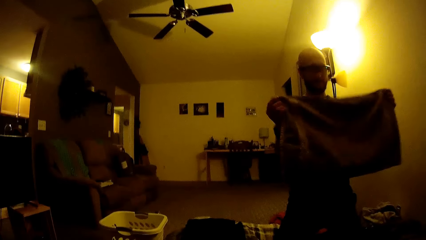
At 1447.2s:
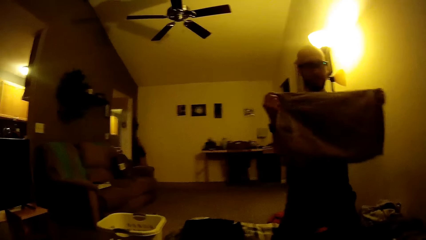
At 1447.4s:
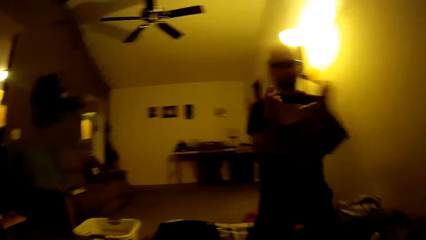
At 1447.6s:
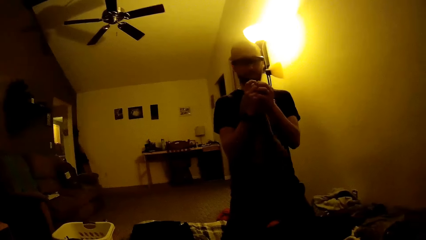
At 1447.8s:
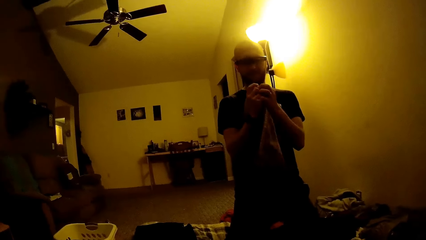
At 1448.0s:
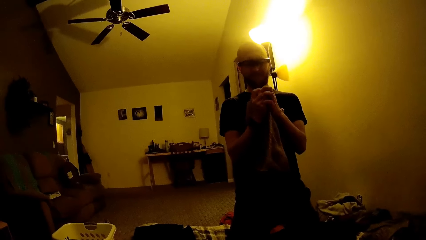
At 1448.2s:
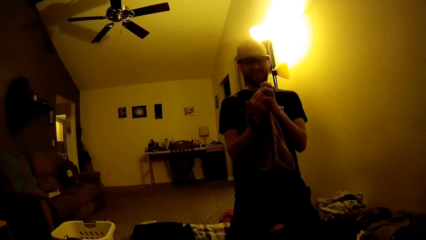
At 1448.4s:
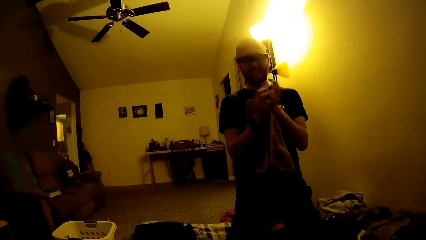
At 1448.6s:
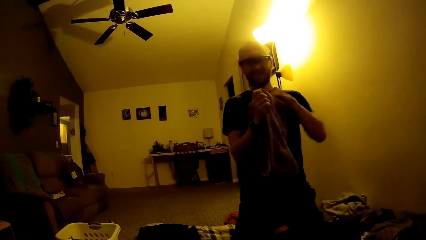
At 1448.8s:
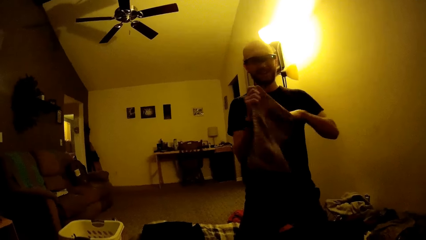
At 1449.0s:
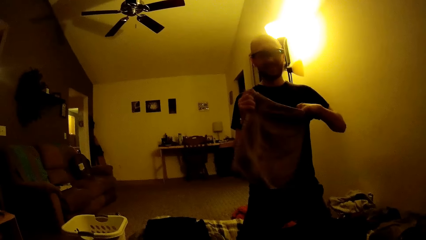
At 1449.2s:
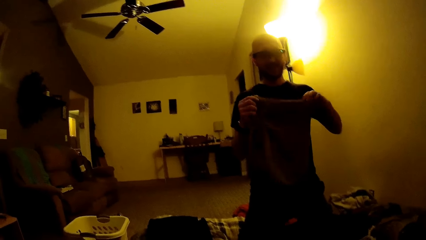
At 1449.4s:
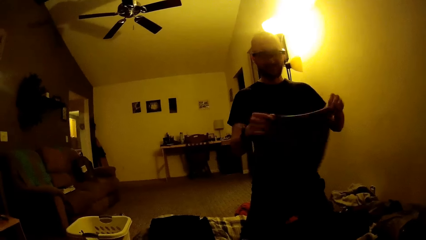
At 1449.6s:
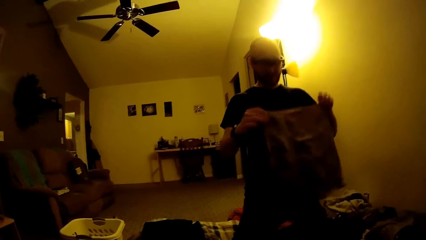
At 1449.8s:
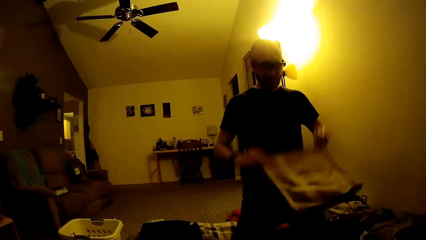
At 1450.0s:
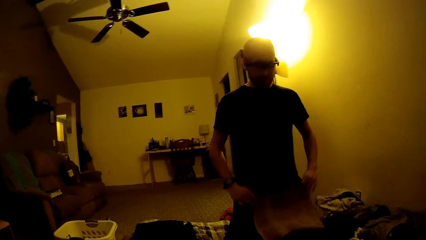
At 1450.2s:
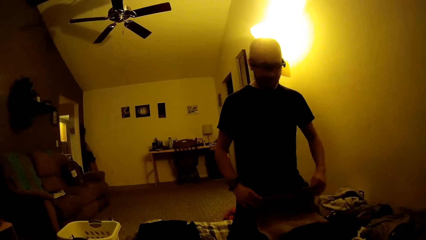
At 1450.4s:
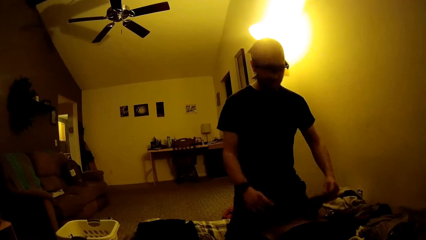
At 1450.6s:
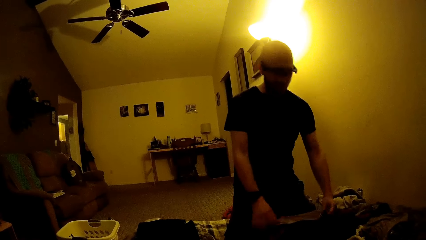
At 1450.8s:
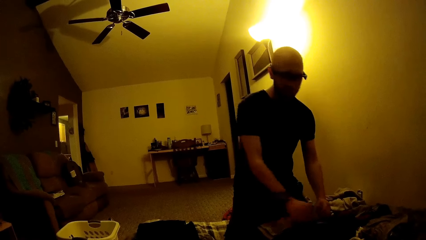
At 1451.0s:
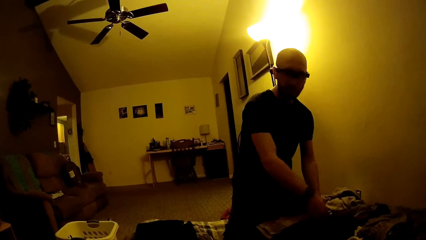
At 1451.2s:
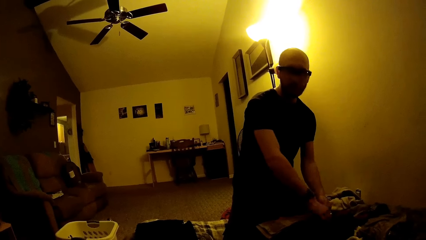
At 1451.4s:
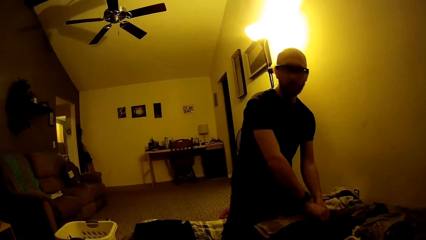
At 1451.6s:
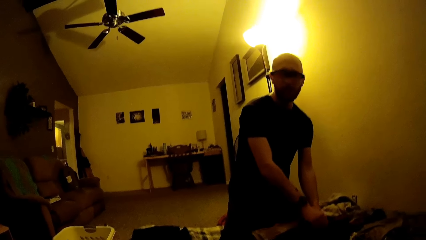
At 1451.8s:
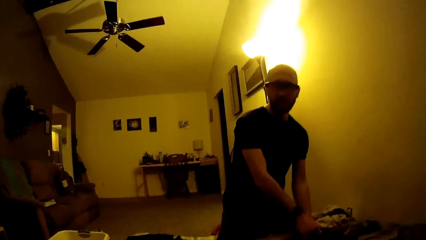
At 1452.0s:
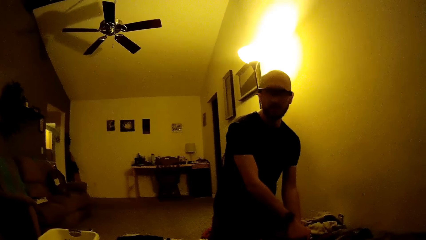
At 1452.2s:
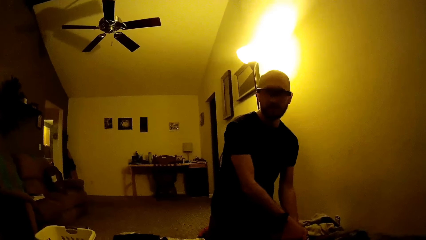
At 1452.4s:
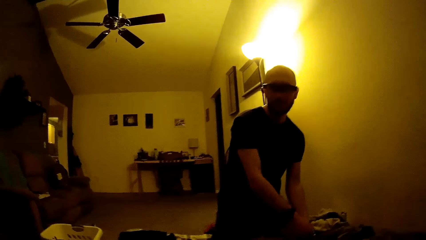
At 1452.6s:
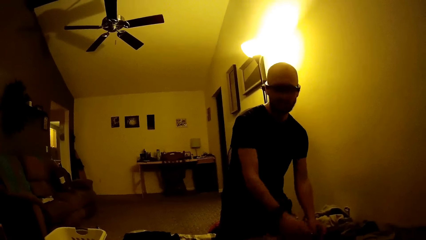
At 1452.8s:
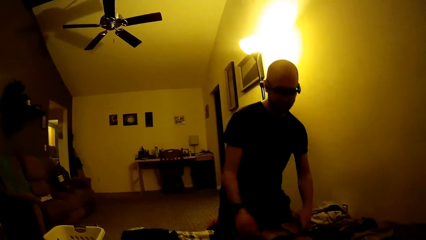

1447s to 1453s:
The man folds the towel with both hands.

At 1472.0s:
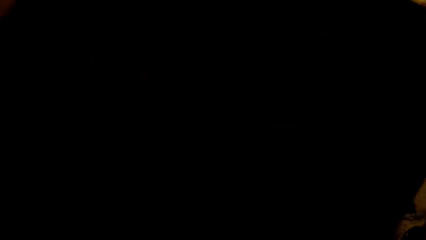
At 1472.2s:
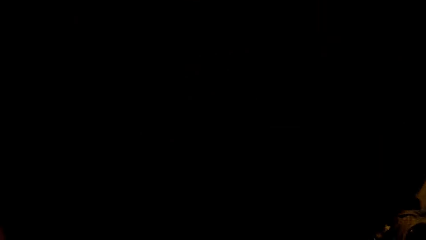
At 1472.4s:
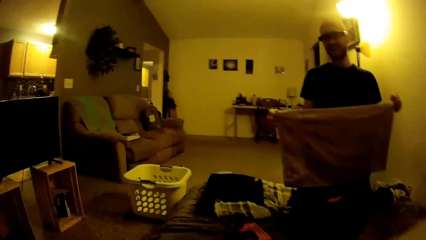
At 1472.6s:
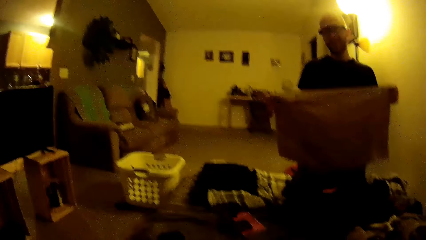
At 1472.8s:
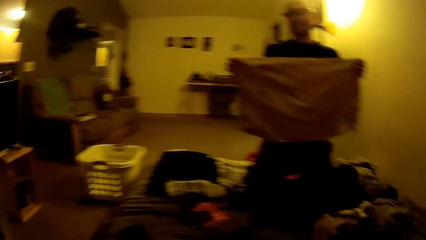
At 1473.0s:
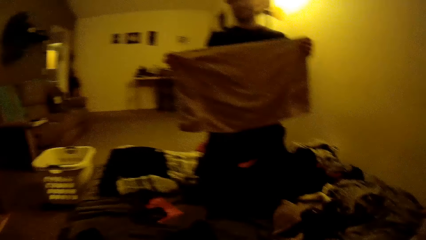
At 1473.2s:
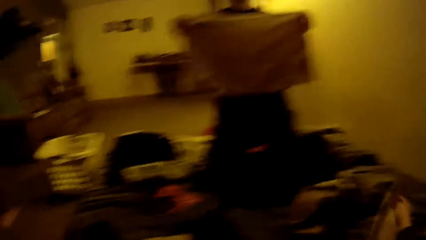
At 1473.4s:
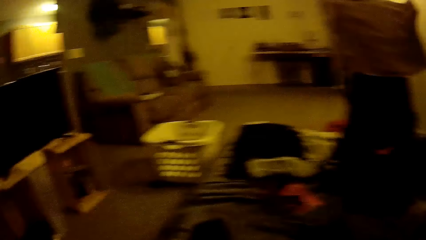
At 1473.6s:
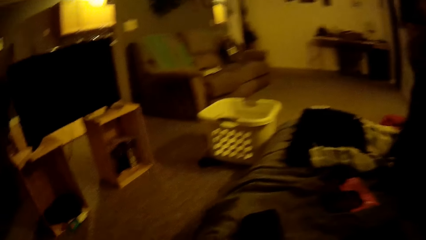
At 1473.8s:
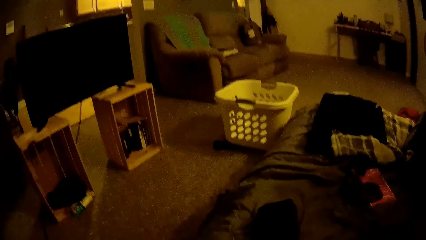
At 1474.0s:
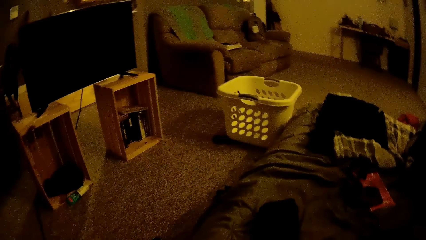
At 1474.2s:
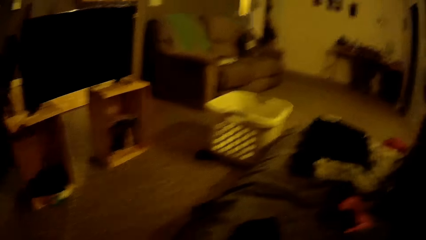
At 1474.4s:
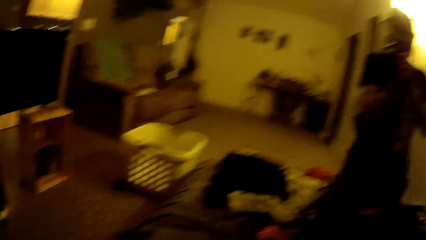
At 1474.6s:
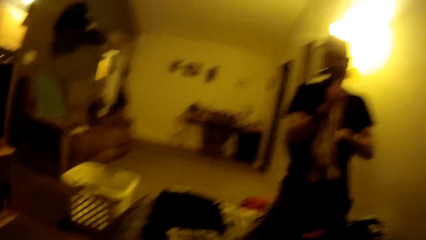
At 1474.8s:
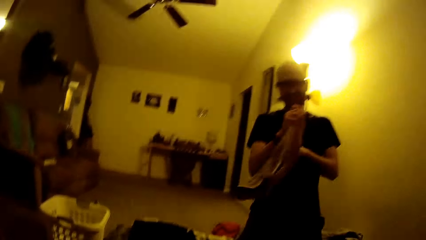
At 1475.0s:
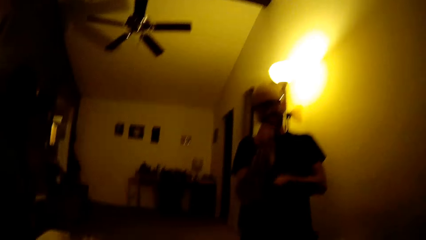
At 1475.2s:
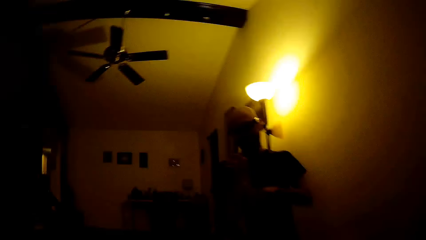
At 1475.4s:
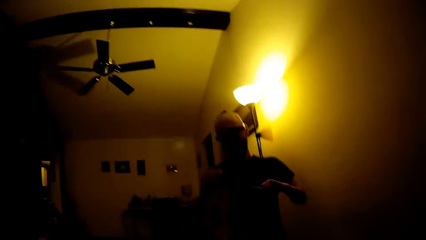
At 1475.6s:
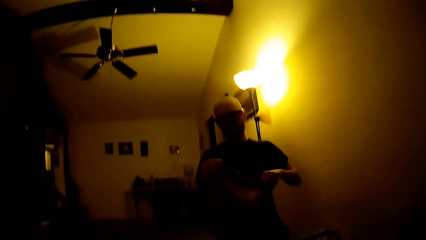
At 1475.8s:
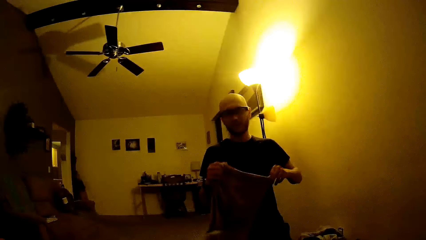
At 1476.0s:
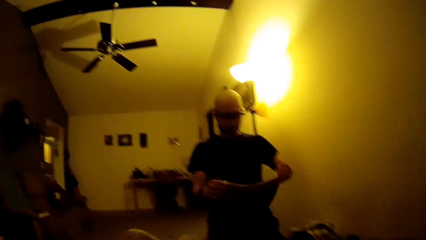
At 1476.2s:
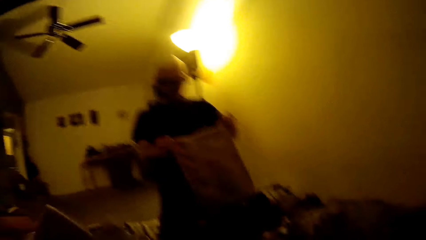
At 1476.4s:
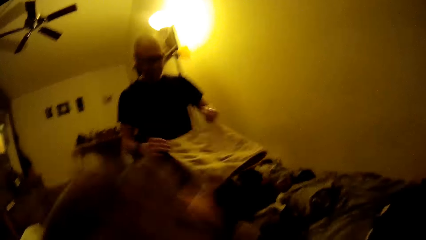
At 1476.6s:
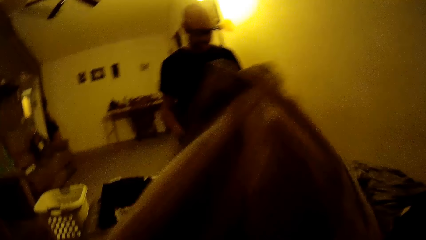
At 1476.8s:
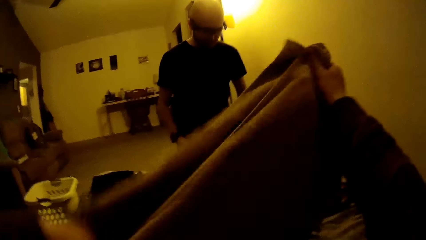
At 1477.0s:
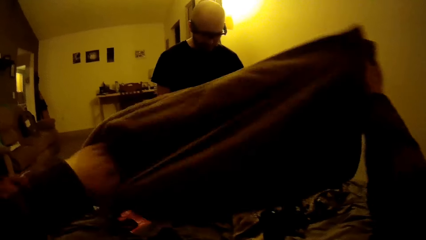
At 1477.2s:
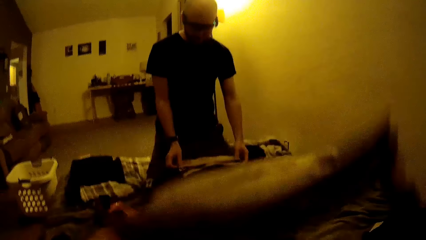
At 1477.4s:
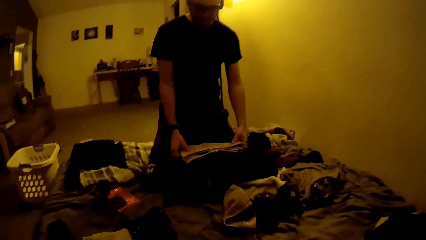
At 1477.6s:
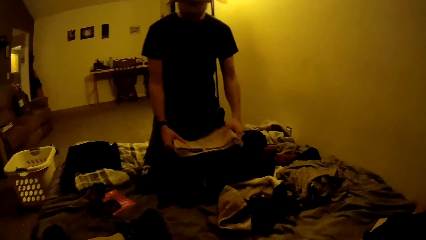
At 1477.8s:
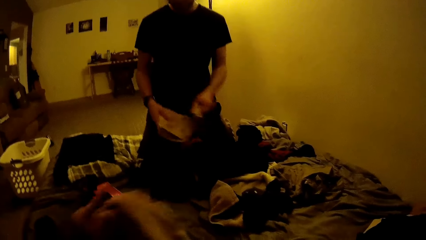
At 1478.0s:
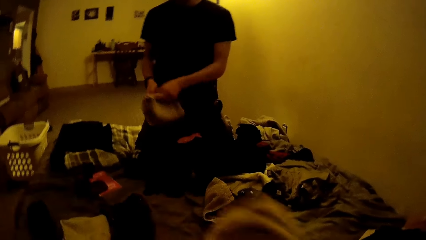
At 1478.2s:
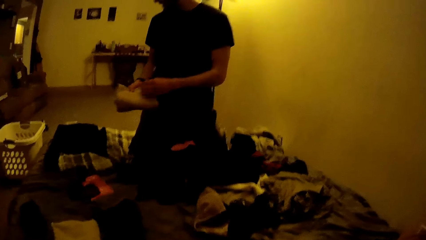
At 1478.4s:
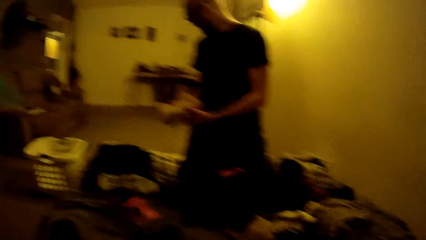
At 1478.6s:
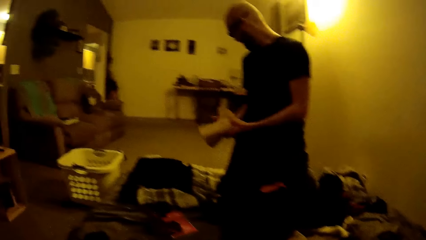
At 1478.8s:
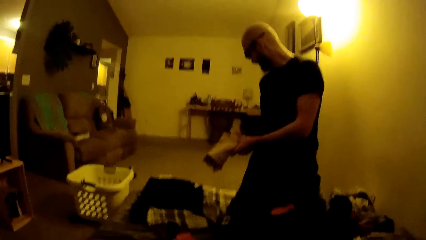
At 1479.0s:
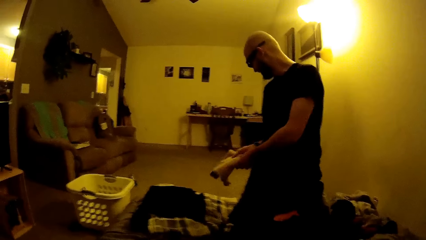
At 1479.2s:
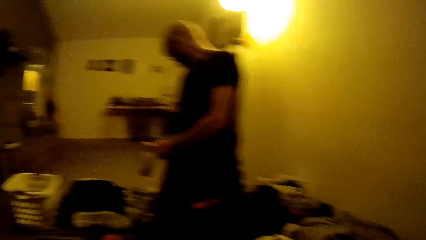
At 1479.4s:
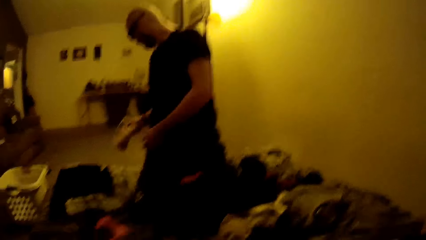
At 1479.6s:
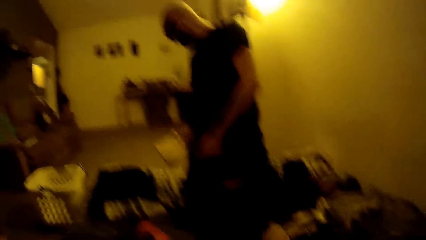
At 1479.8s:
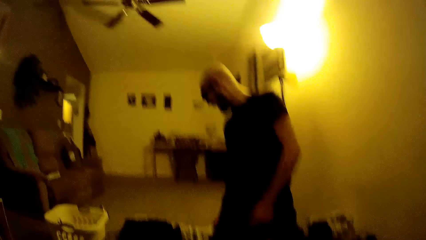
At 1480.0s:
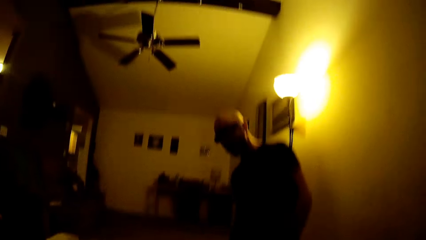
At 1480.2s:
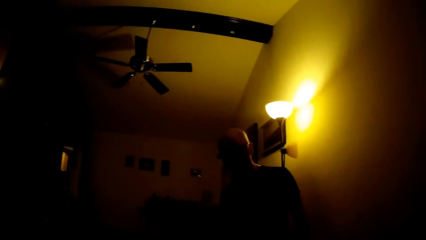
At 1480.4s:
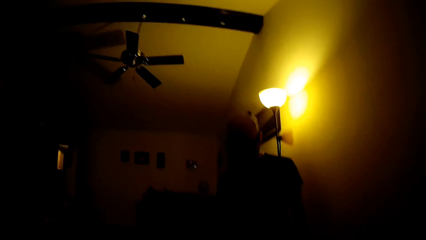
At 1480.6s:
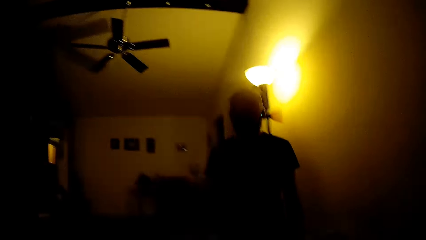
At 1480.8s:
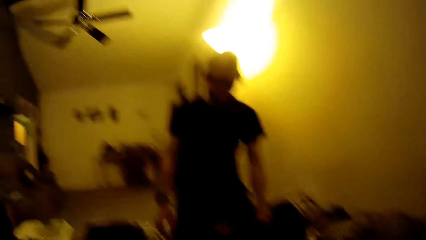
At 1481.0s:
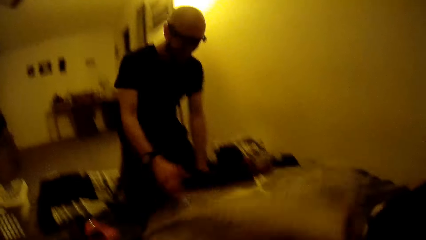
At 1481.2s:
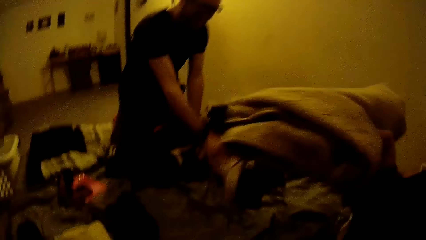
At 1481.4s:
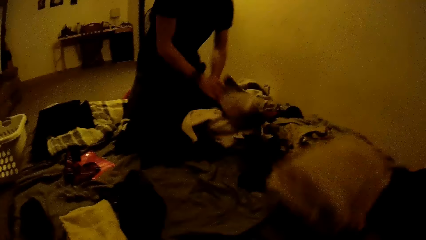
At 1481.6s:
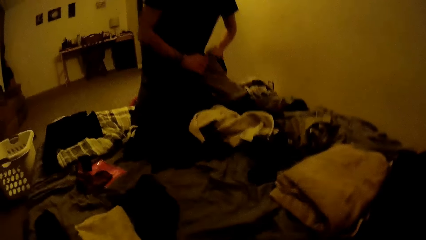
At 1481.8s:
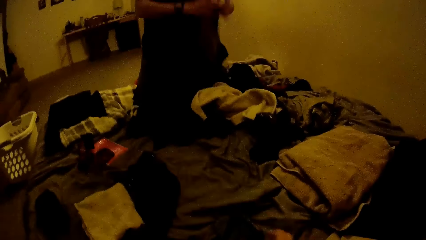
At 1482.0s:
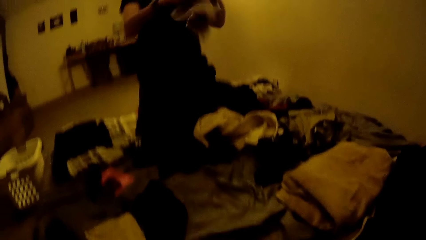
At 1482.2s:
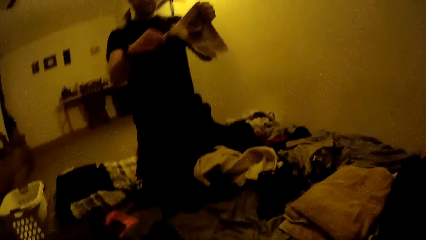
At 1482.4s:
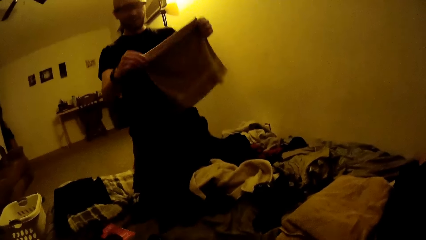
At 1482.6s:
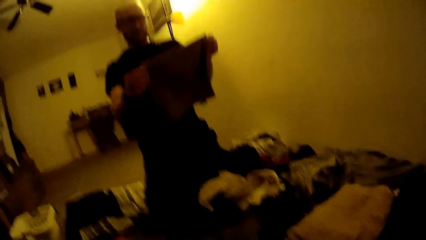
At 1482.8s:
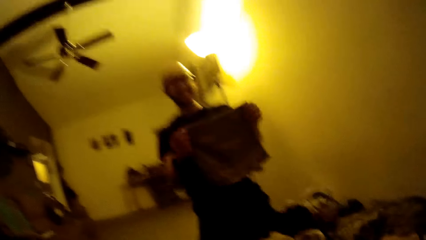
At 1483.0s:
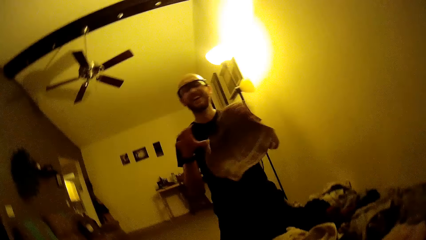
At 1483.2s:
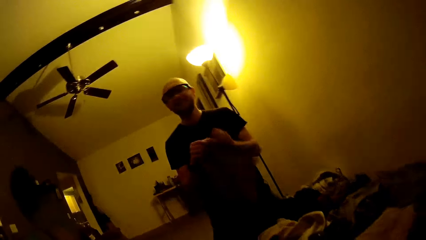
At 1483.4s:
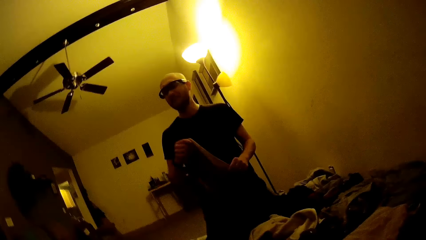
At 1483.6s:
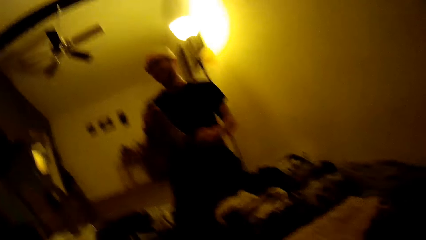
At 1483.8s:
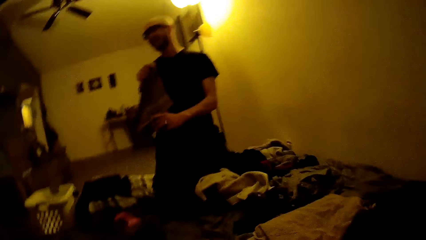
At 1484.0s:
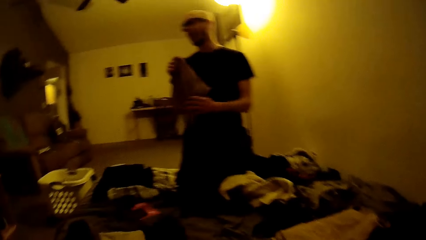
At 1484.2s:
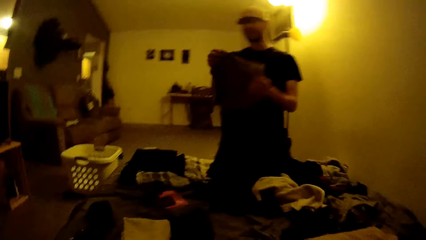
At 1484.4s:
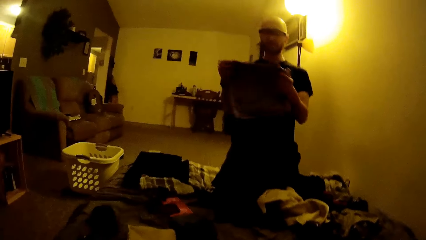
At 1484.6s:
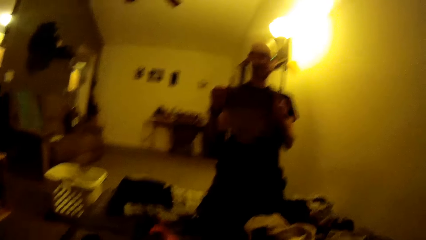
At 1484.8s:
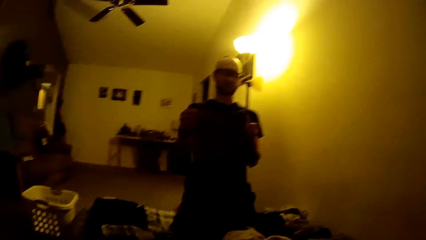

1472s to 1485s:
The man folds the towel with both hands. The camera wearer folds the cloth with both hands. The man drops the folded towel on the ground with his right hand and picks up a towel on the bed with his right hand. The camera wearer drops the folded cloth on the bed with her right hand.
